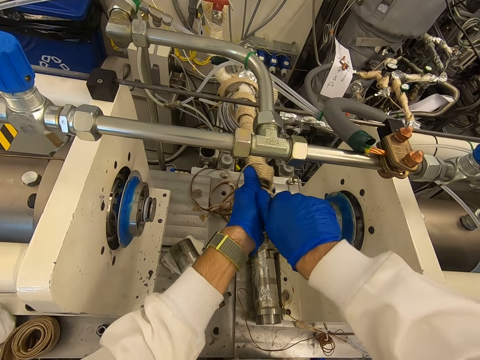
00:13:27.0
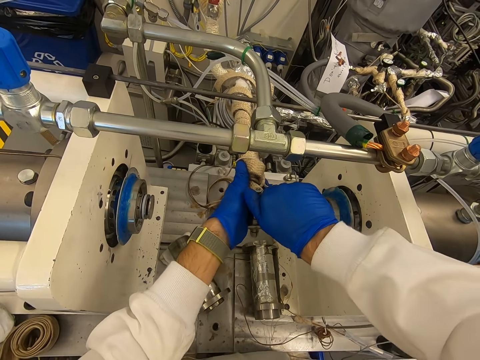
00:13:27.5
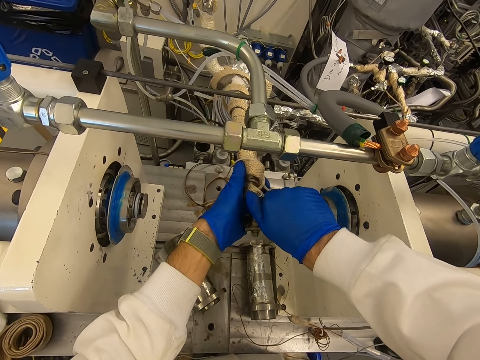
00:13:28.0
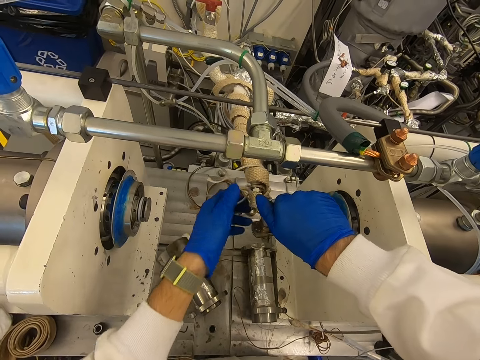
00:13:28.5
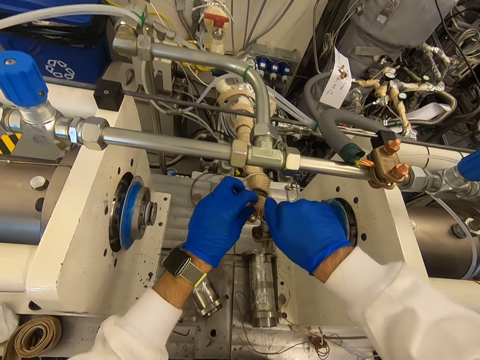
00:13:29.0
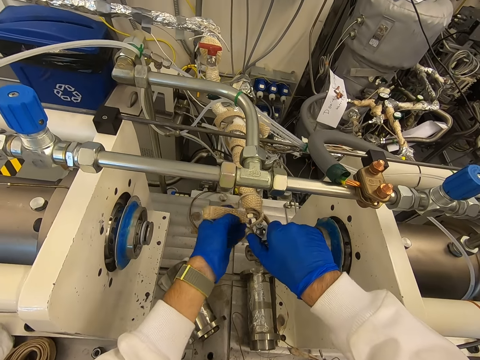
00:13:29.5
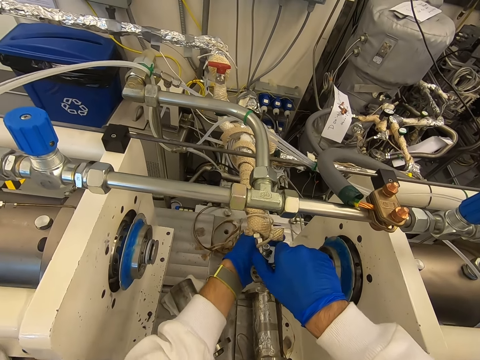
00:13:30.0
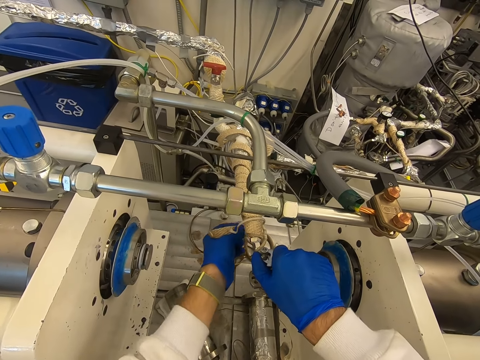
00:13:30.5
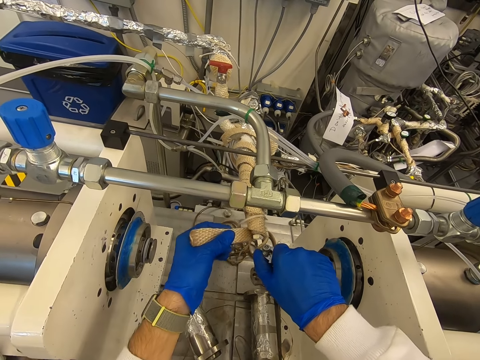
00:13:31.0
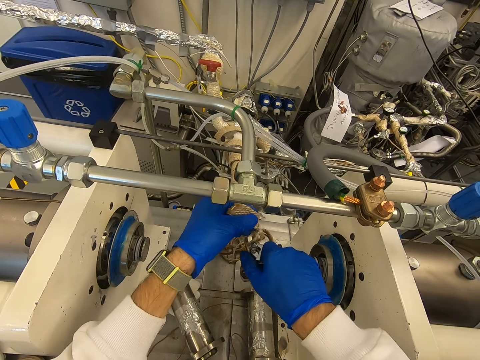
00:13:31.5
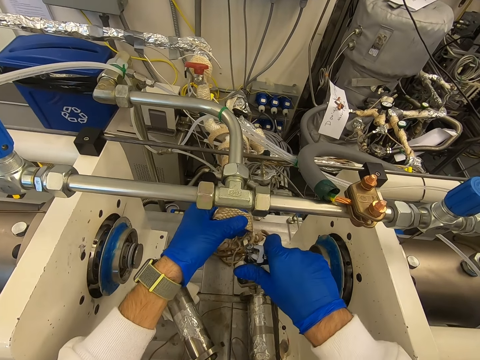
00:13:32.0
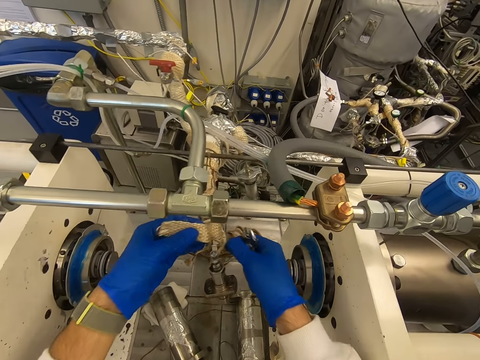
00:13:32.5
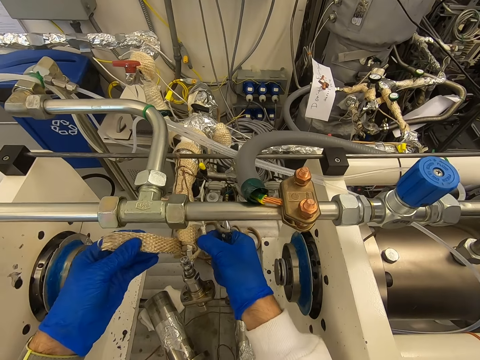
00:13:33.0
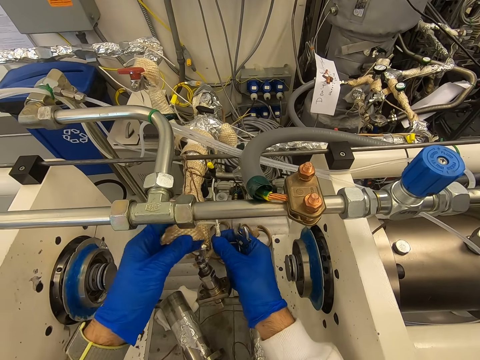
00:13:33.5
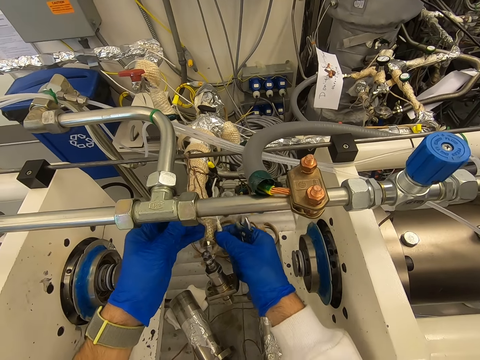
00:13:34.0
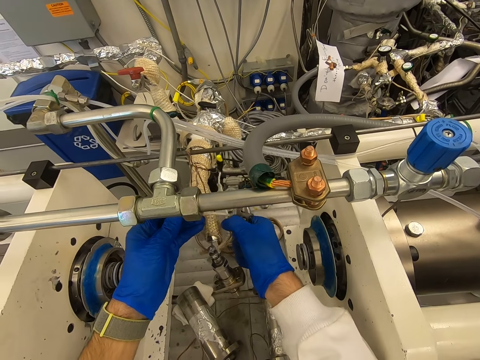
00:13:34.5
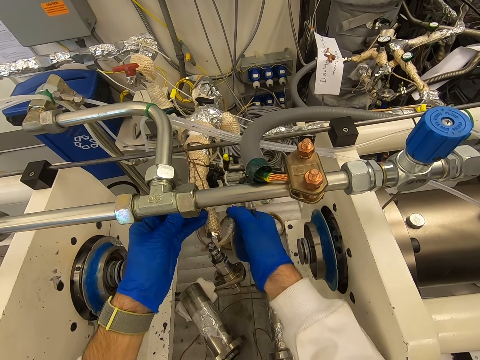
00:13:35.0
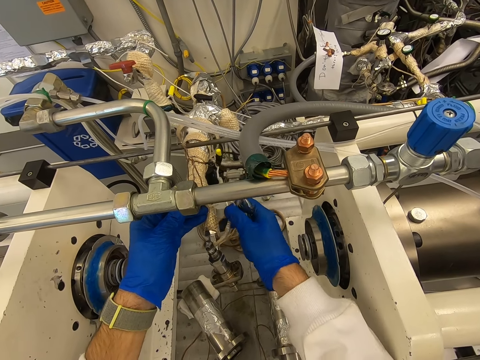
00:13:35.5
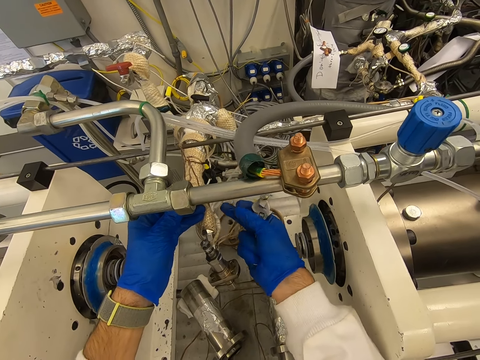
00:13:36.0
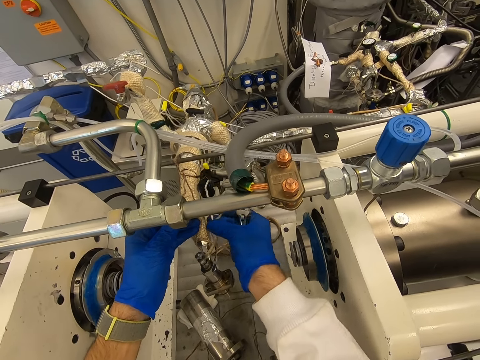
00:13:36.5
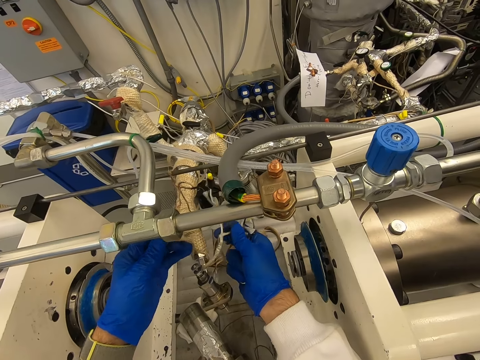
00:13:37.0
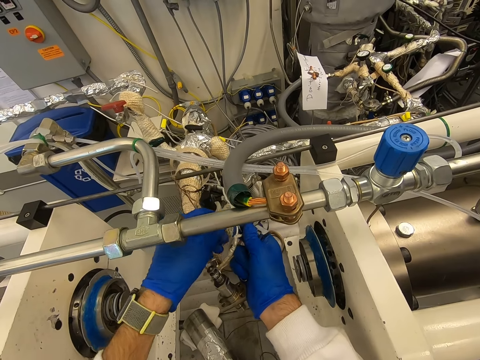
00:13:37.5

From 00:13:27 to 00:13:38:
The camera wearer touches the rope. They tie the rope.

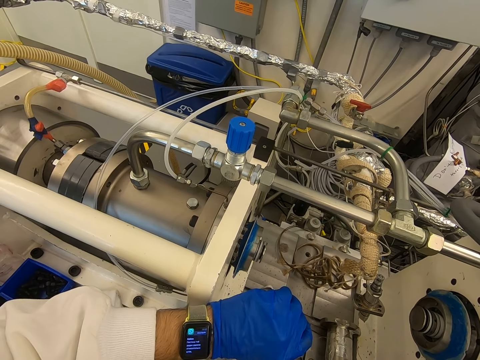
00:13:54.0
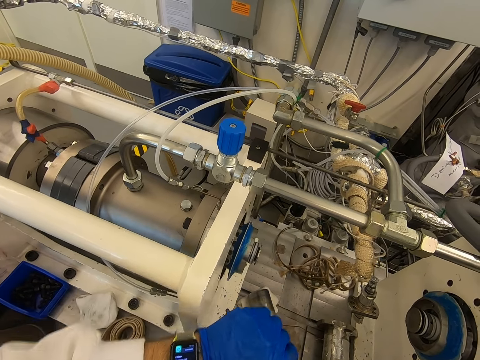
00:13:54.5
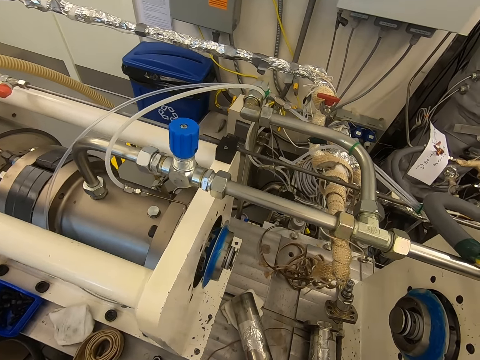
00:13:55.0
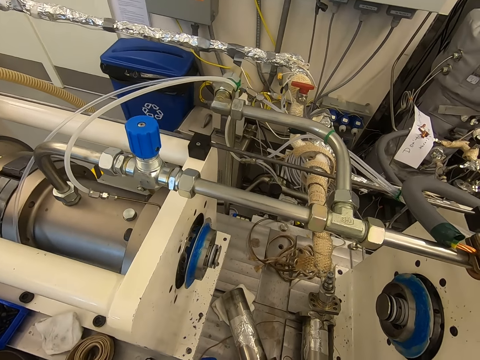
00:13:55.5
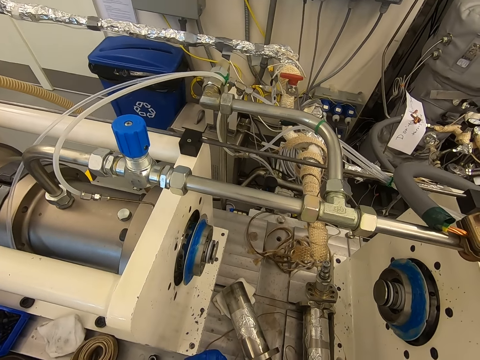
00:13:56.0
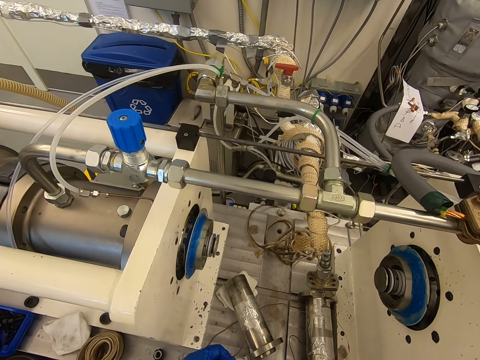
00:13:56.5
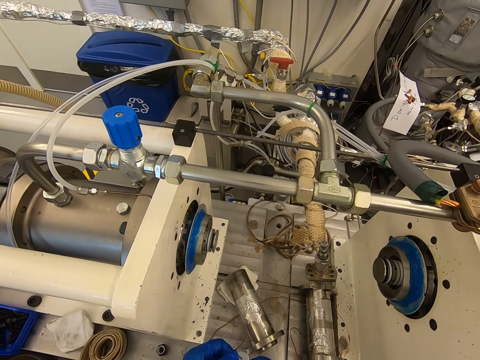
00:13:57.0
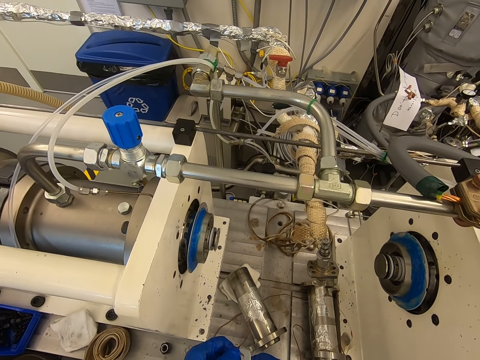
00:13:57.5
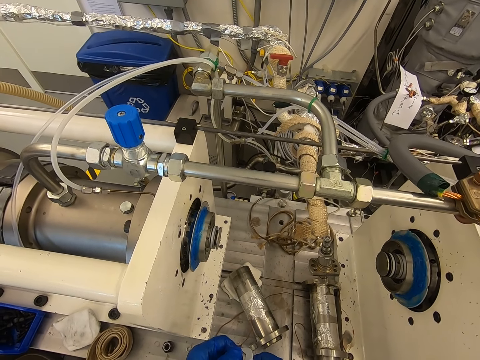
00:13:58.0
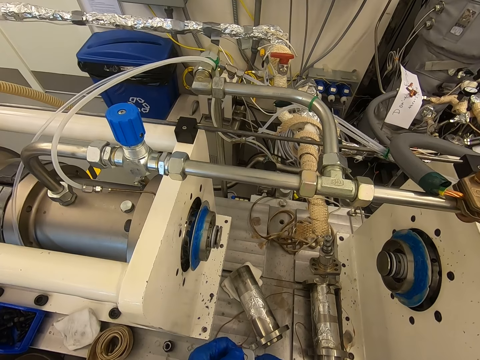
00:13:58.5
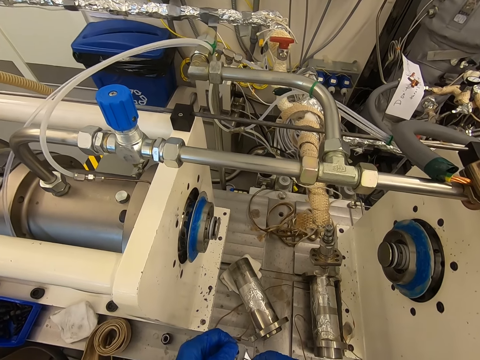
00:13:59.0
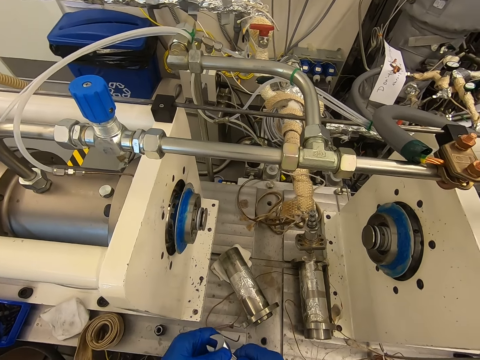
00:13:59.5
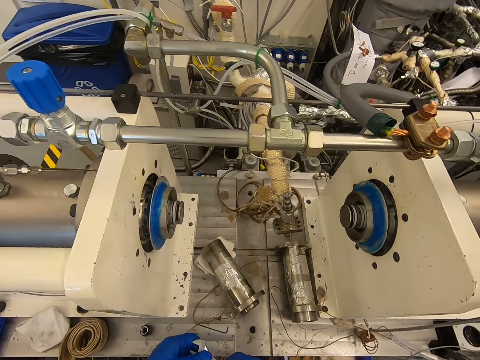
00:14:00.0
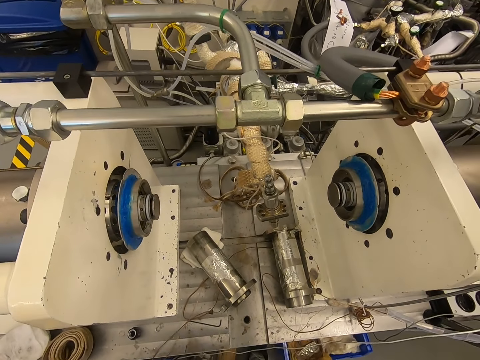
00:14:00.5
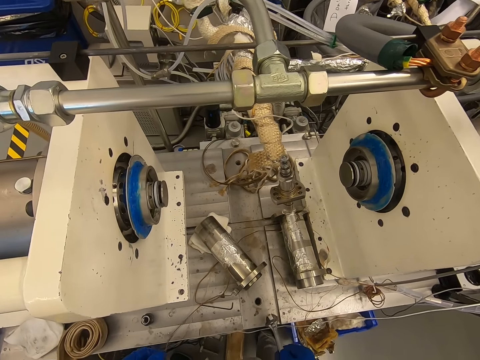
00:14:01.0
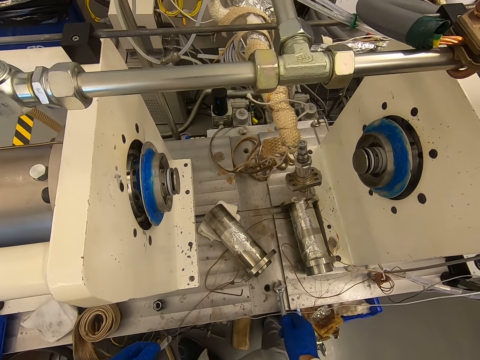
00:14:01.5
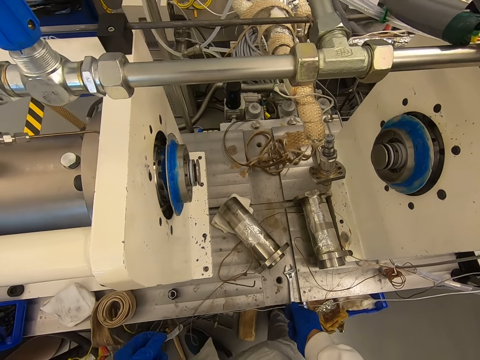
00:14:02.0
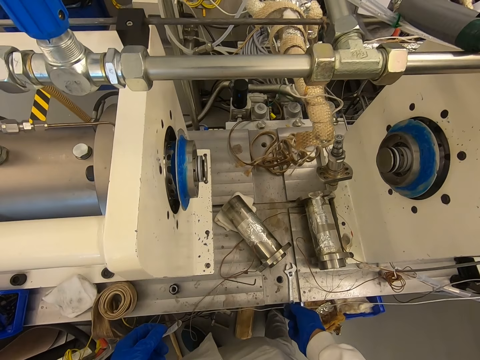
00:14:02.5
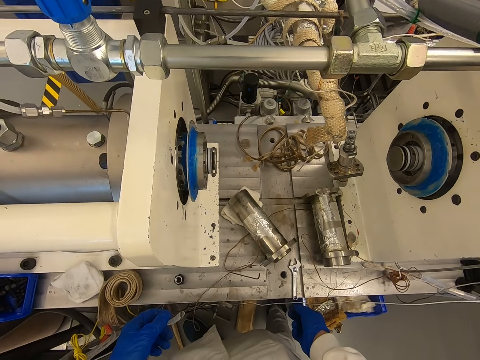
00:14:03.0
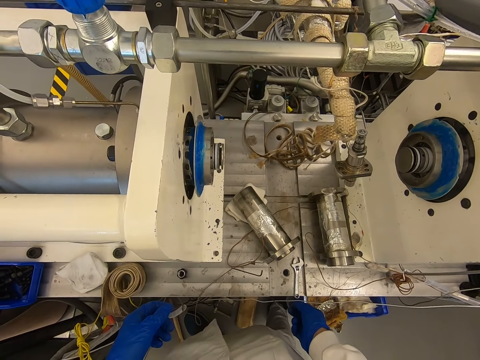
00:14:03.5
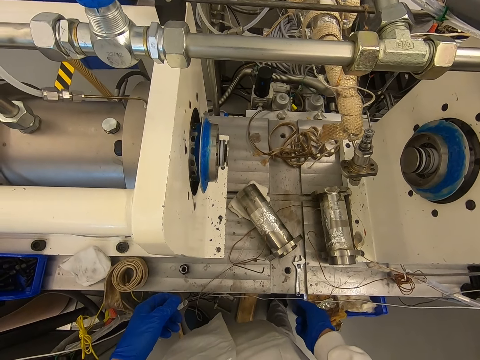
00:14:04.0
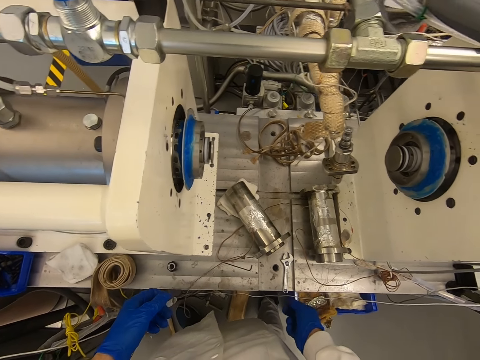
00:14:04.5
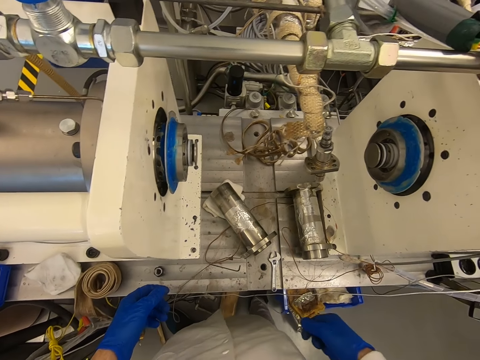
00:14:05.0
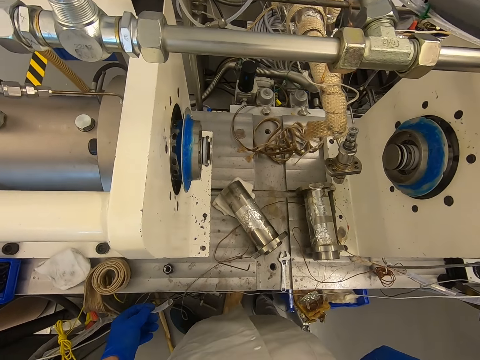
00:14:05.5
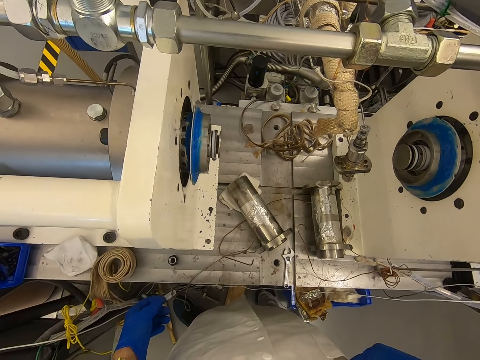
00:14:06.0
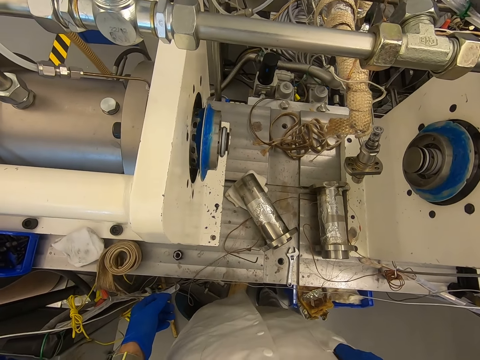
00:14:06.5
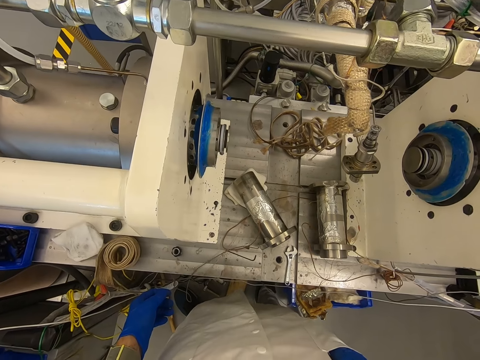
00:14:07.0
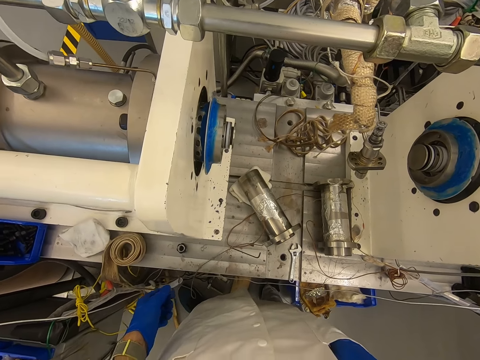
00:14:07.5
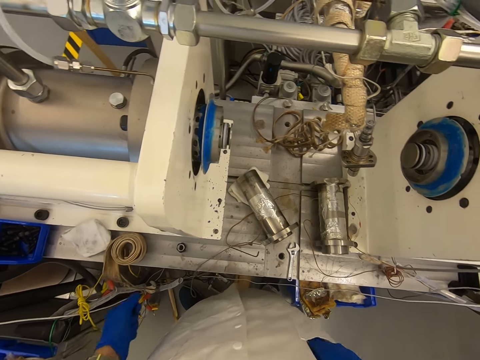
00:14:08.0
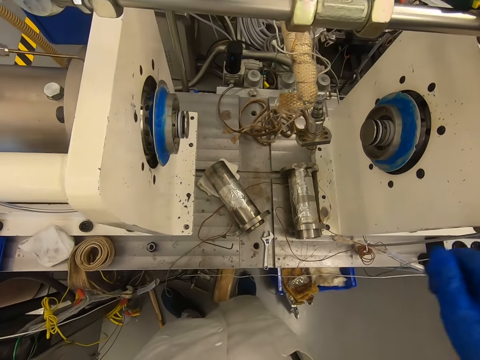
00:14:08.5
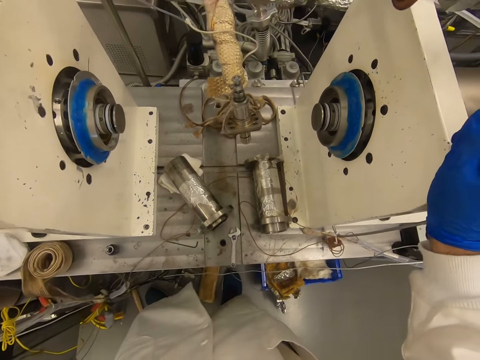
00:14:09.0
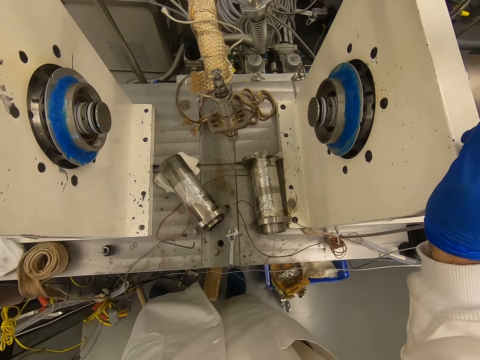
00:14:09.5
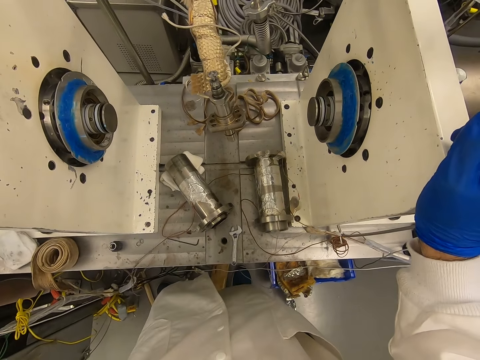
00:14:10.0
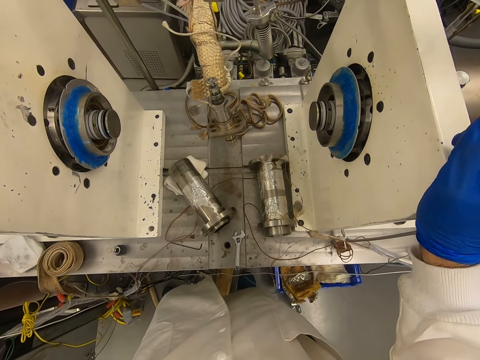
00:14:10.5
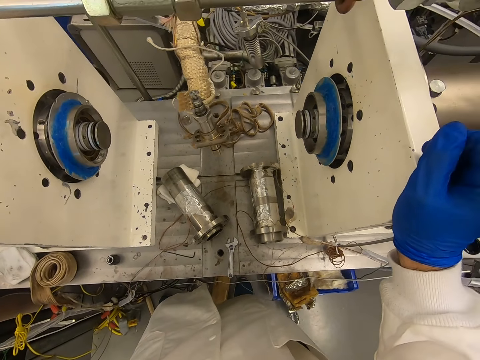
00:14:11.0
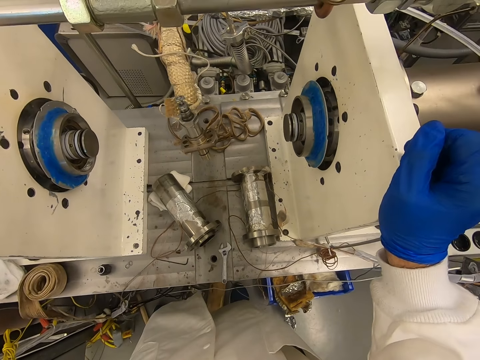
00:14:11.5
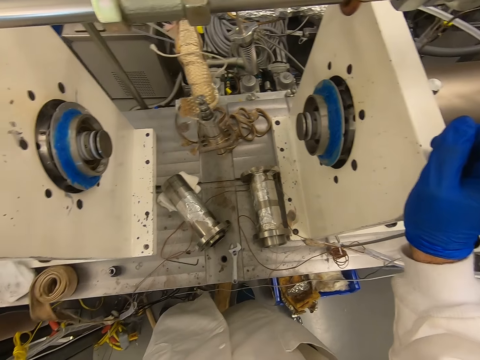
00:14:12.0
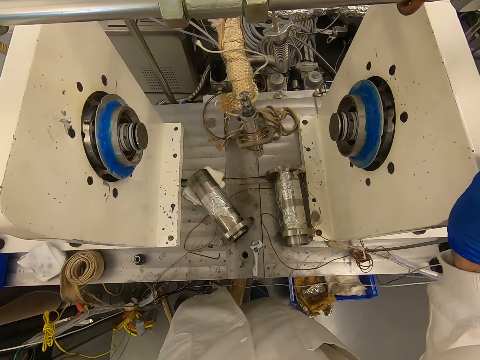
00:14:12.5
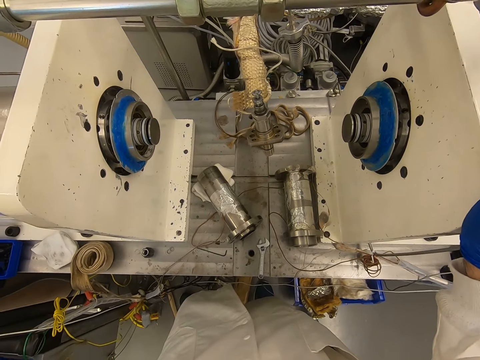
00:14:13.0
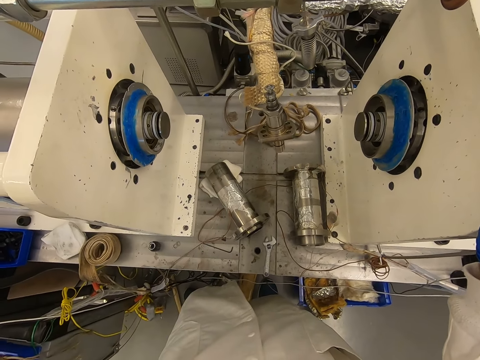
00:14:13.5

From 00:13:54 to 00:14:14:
The camera wearer looks at the machine. They put the spanner on the machine. They look at the machine. They hold the machine with both hands. They hold the concrete blocks. They look at the machine.
